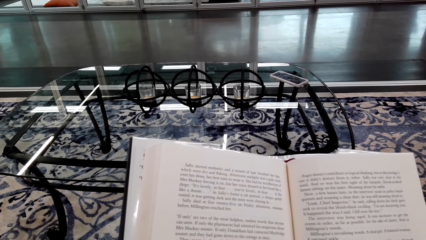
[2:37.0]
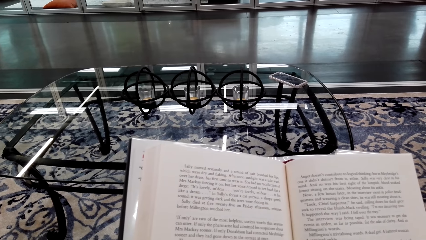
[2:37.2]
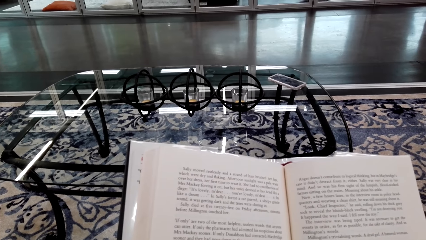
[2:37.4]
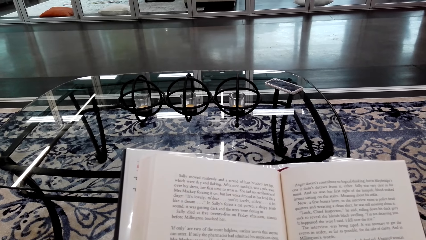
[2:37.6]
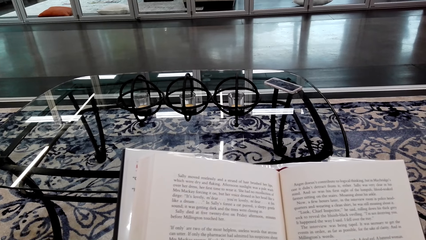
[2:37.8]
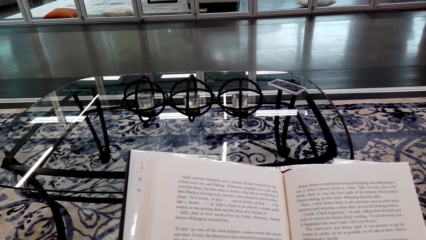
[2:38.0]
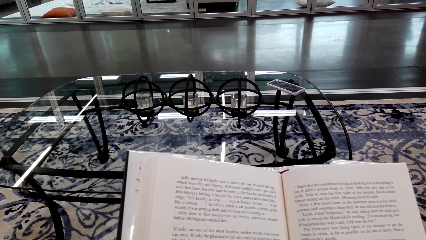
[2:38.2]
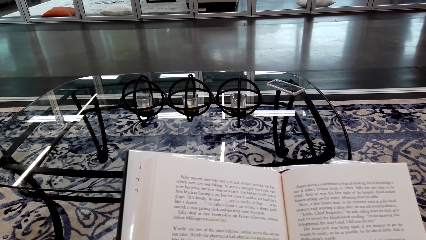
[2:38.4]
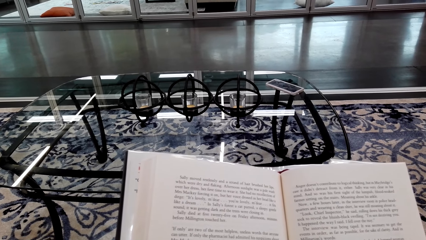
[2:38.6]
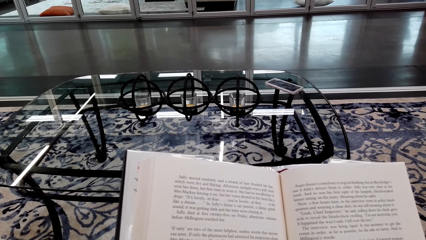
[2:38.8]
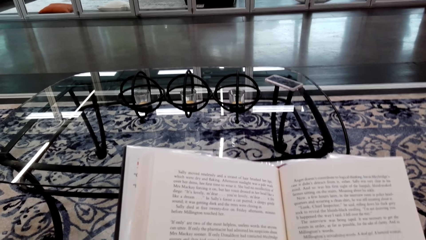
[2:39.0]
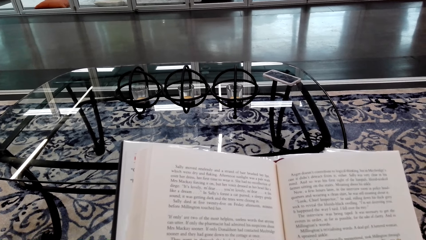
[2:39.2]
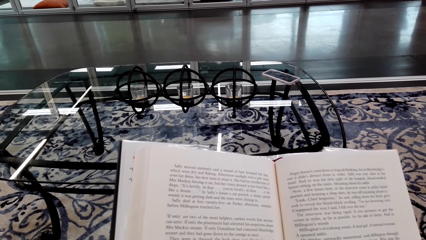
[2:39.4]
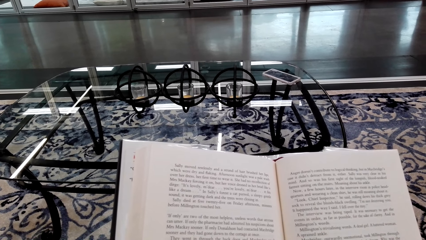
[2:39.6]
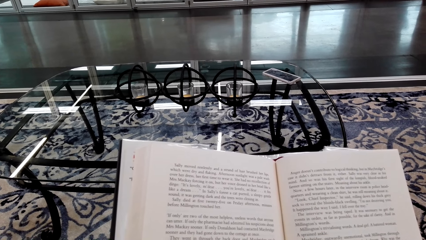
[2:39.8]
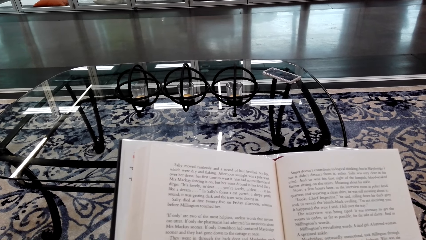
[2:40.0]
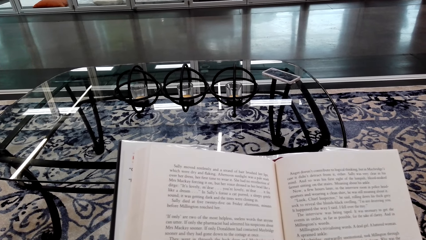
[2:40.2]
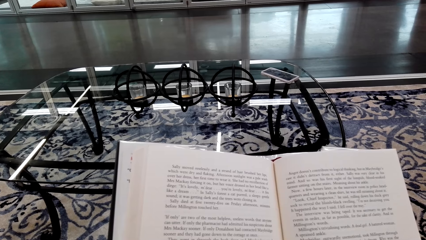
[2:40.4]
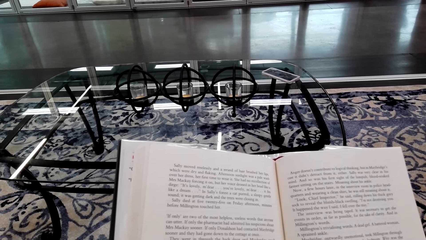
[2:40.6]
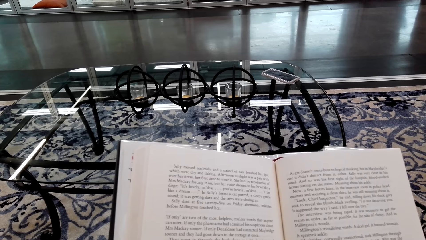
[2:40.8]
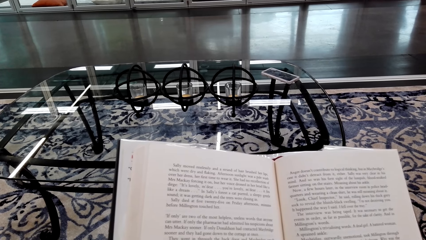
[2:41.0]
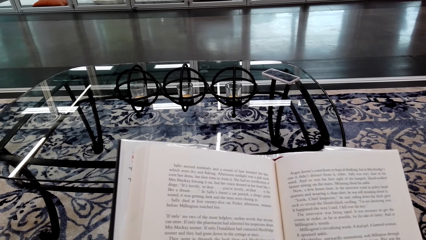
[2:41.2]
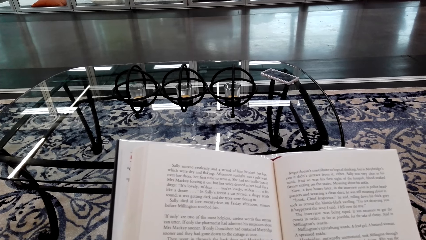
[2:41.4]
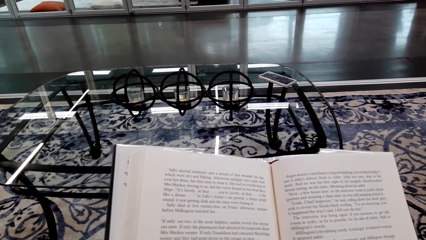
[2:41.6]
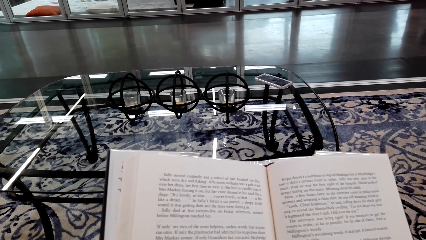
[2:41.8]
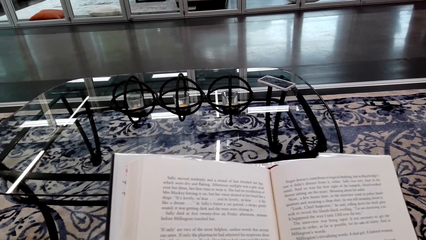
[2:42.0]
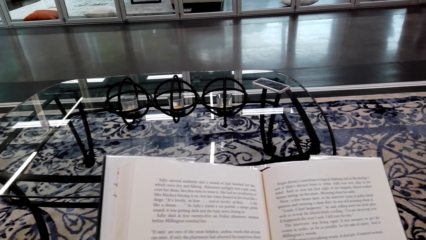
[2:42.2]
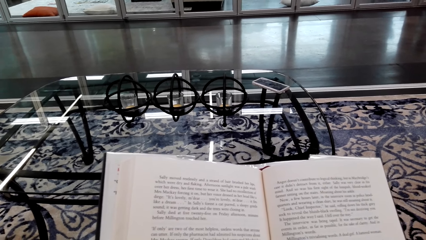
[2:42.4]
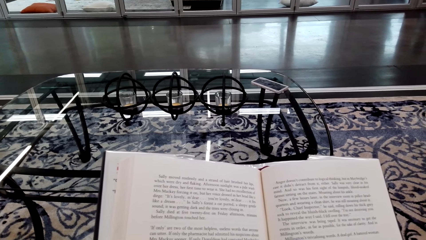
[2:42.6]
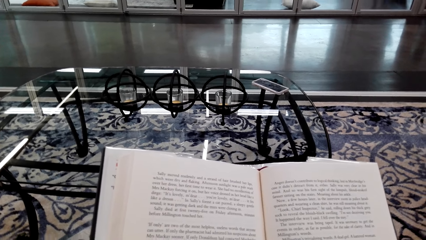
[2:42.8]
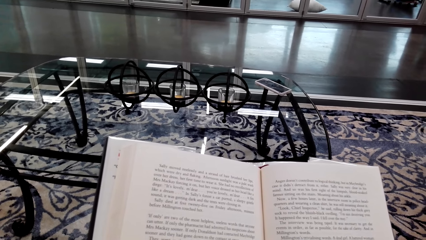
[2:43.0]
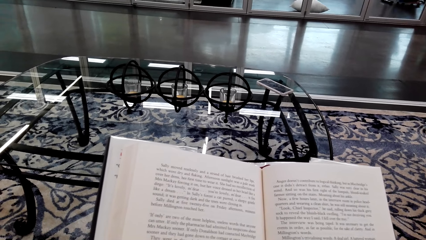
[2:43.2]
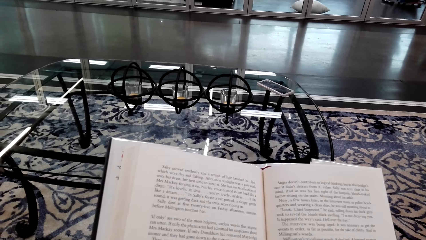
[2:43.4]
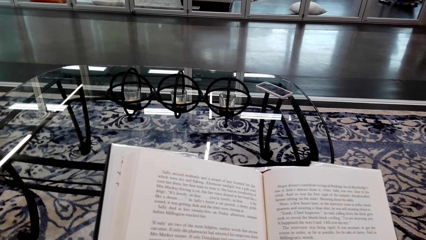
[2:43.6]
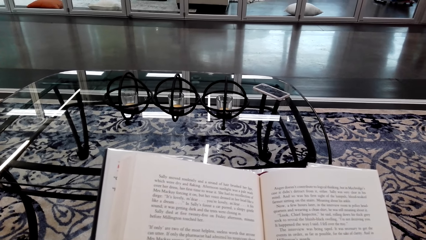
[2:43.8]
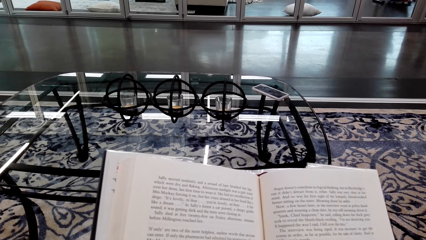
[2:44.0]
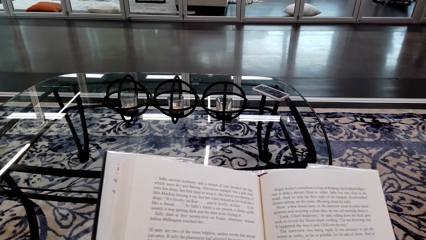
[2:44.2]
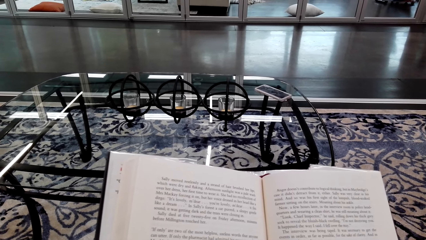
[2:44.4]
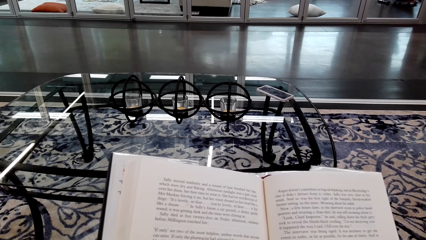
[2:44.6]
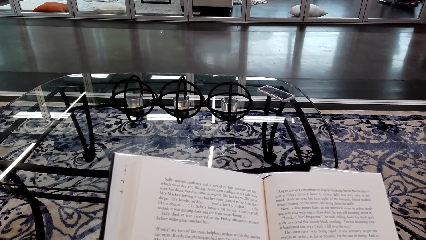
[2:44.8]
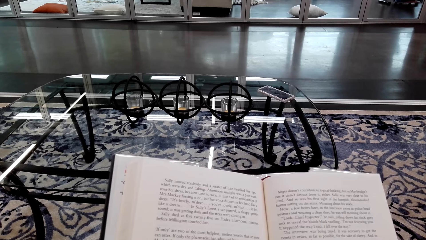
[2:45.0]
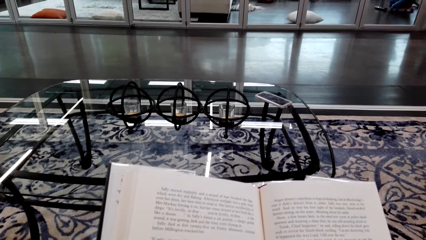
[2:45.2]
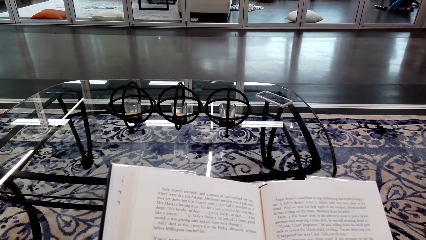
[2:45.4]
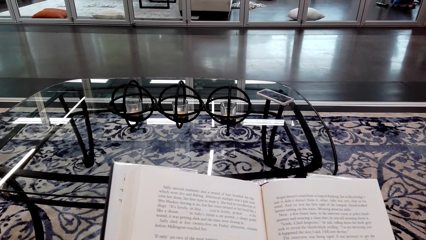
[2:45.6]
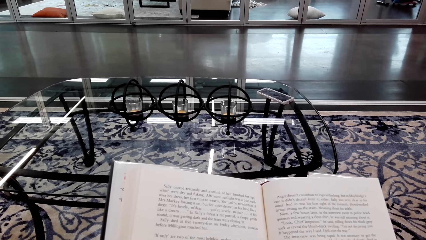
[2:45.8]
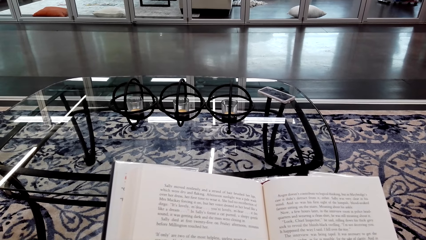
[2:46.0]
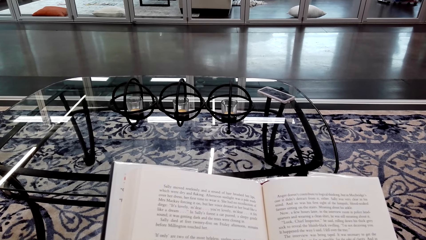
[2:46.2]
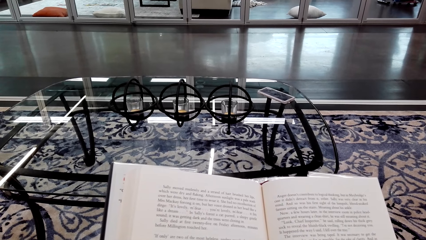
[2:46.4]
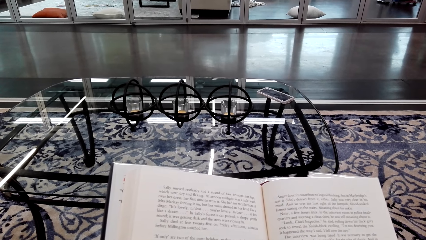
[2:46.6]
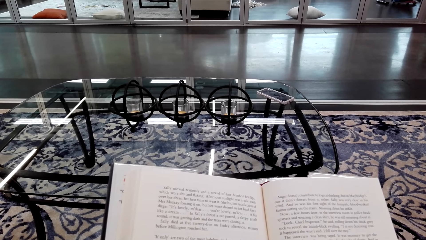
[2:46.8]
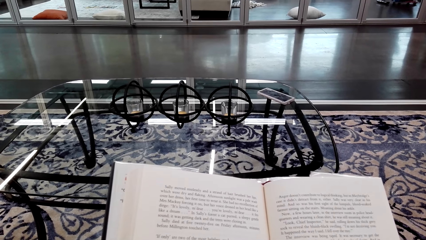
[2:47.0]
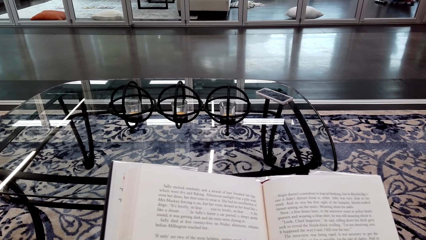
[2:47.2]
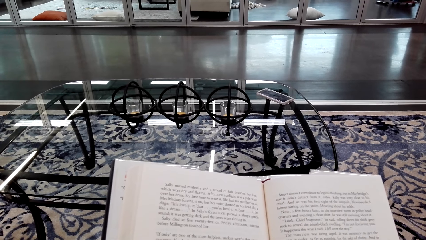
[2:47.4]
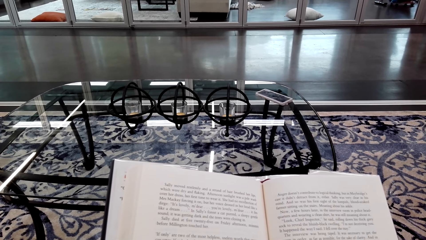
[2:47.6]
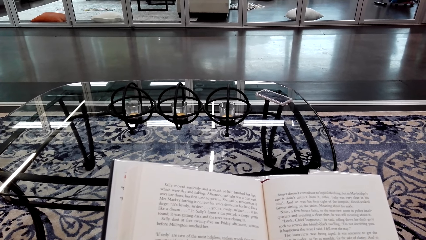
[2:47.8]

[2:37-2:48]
The camera wearer reads the book.

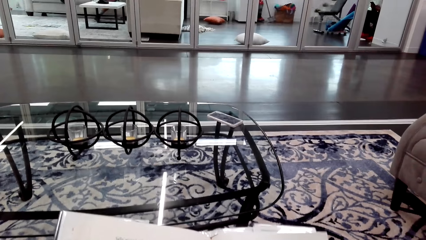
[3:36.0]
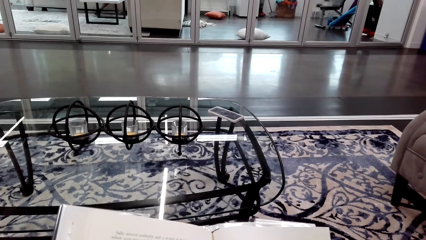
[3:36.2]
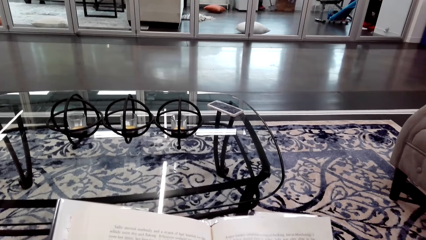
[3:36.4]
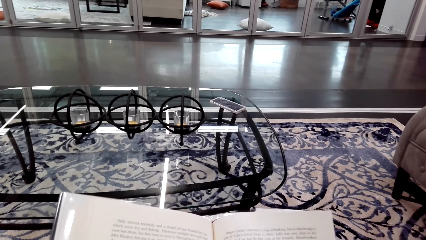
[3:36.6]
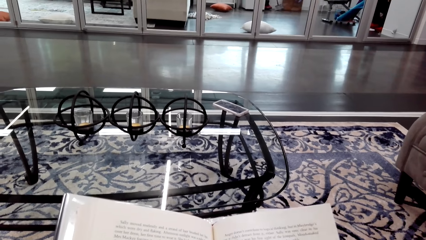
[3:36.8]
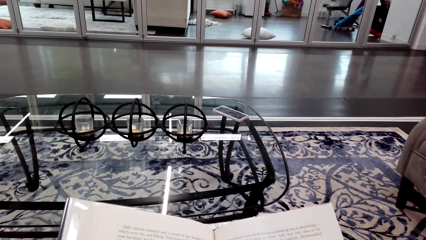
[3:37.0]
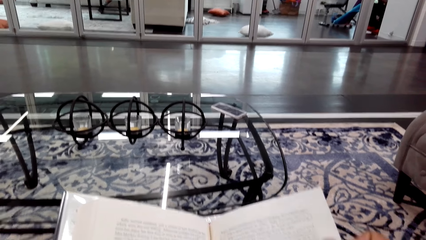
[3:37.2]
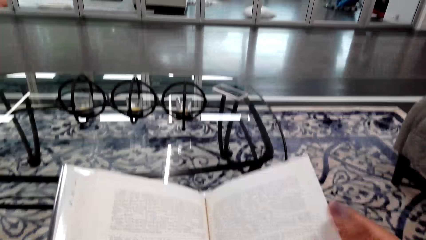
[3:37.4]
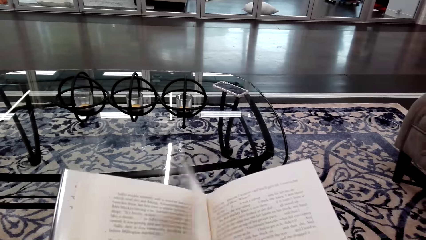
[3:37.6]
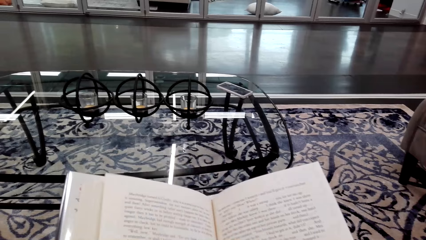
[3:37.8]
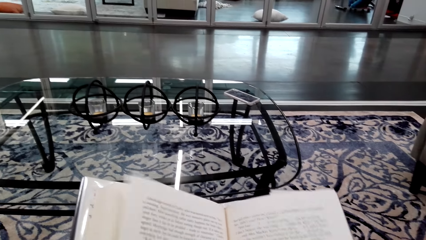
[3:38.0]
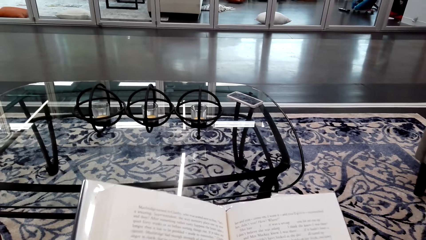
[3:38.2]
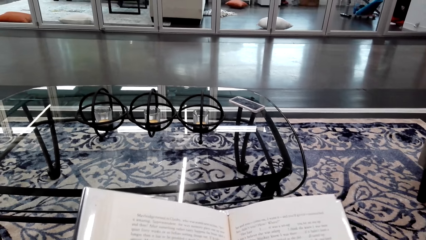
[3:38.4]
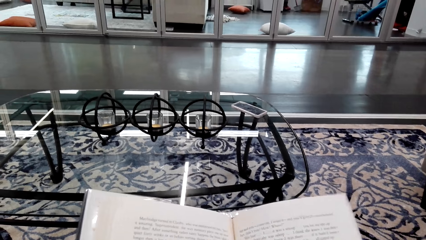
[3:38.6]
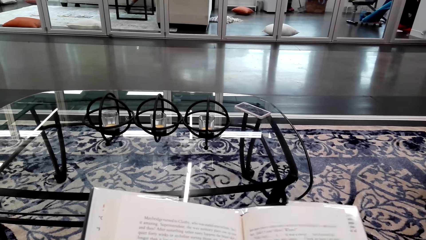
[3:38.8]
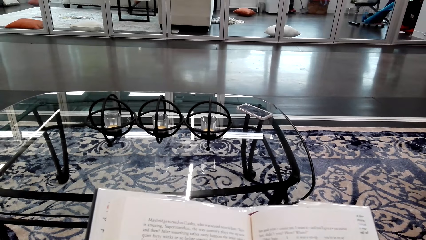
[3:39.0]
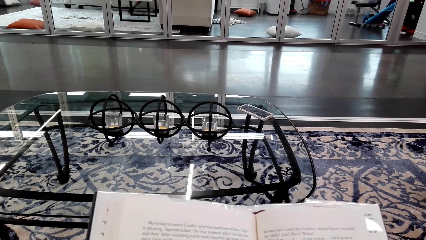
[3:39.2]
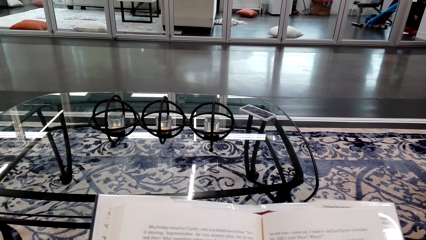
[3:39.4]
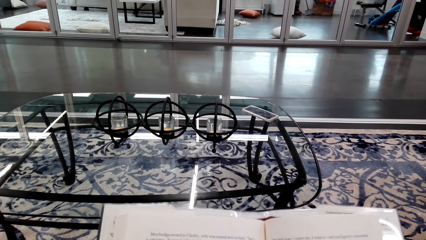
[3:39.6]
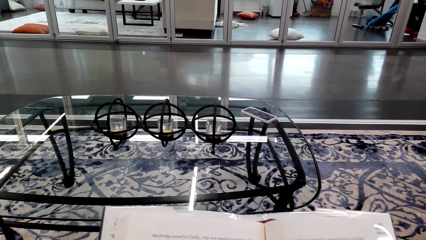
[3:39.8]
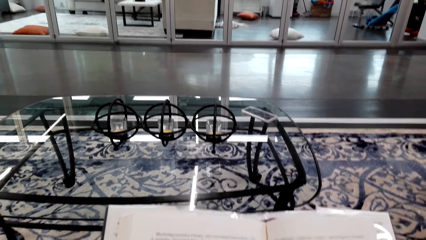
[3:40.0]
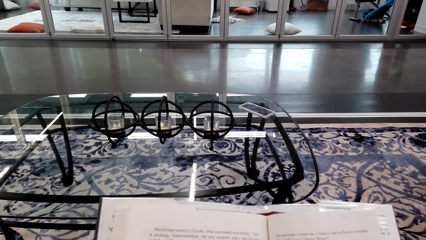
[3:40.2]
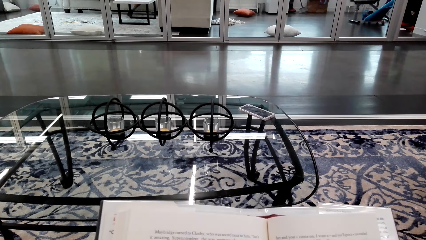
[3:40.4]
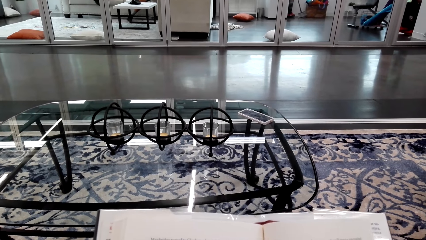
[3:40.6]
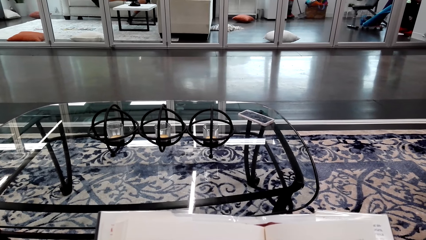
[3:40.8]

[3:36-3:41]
The camera wearer opens a book page. They read the book.
